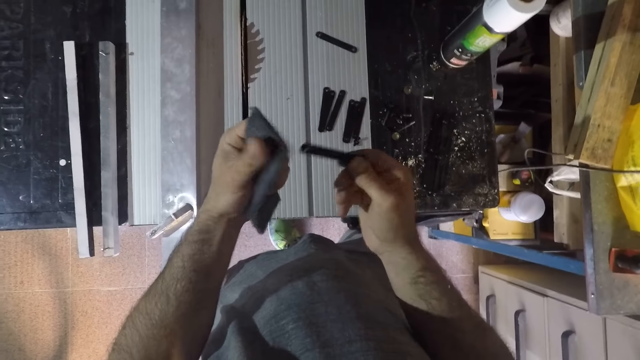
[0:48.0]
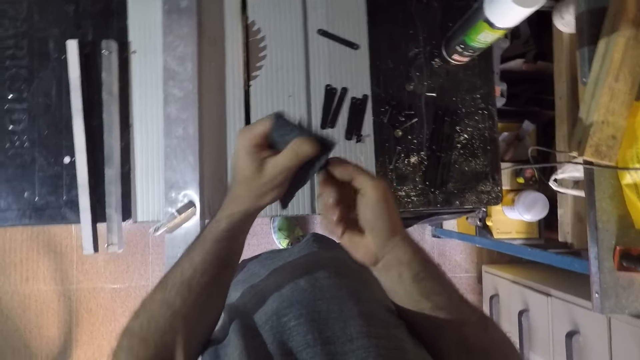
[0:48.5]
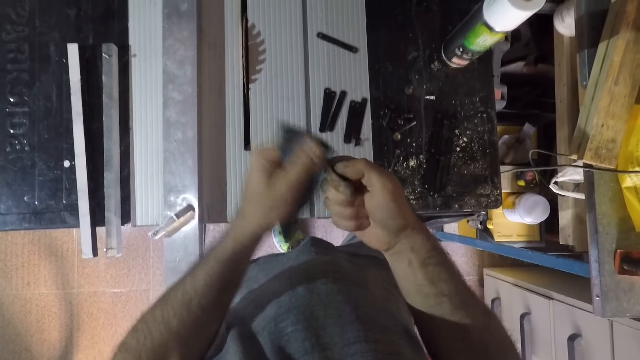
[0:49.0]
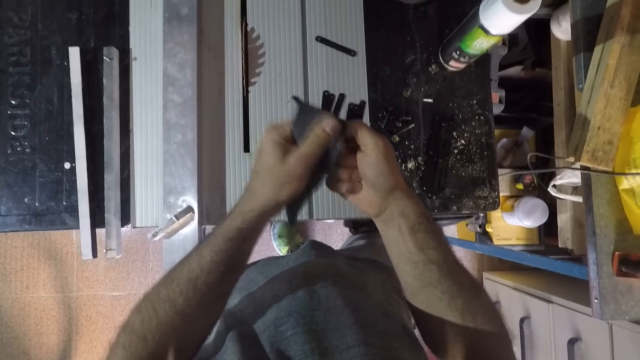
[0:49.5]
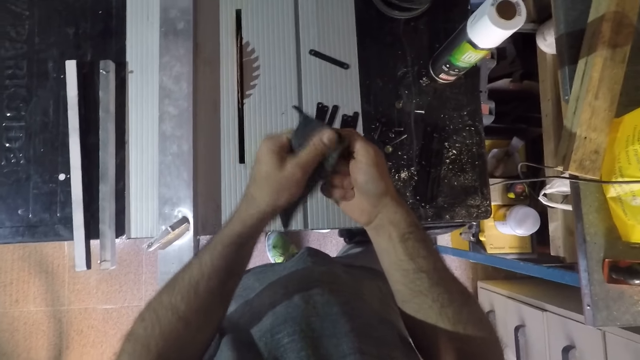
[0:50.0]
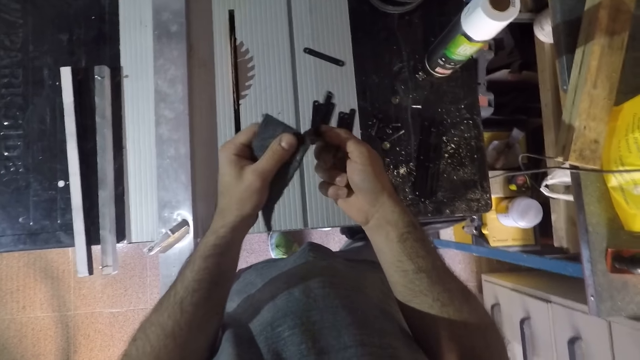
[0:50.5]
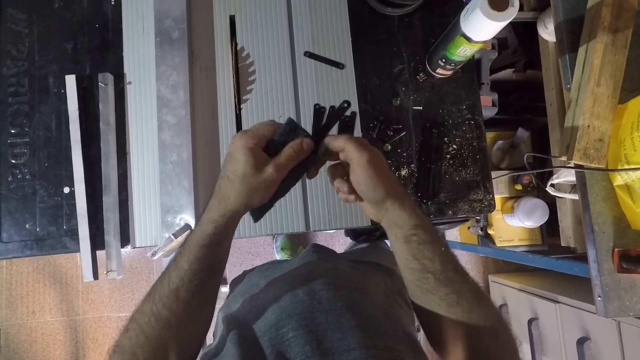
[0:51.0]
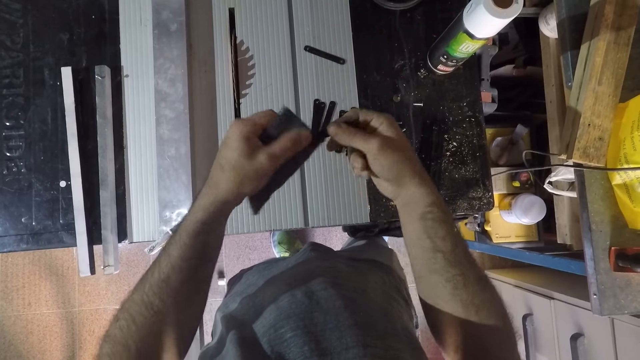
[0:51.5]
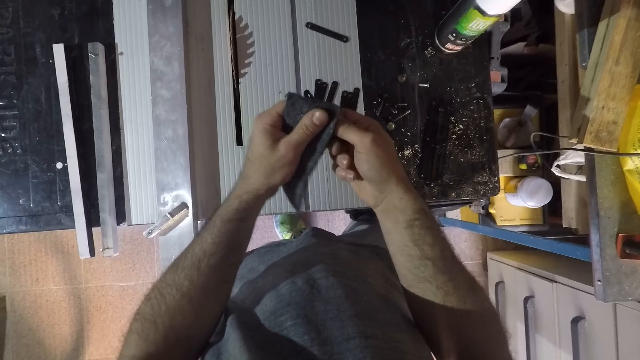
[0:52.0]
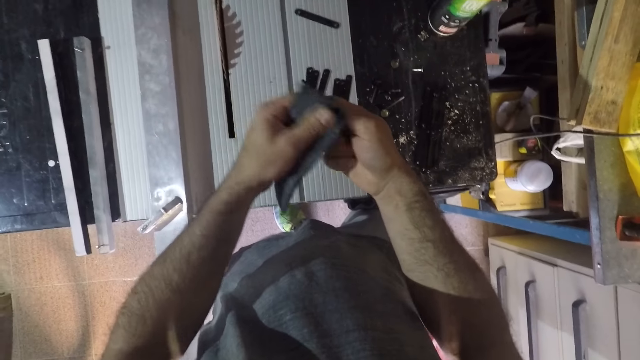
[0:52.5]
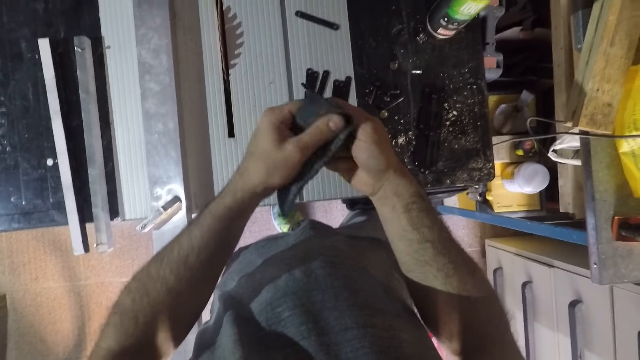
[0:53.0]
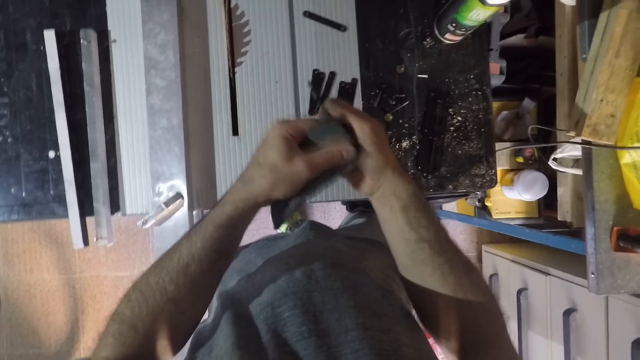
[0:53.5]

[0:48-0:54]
The camera wearer turns an object over again. He continues to wipe the object. He further rotates the object in his hand. He continues to wipe the object.

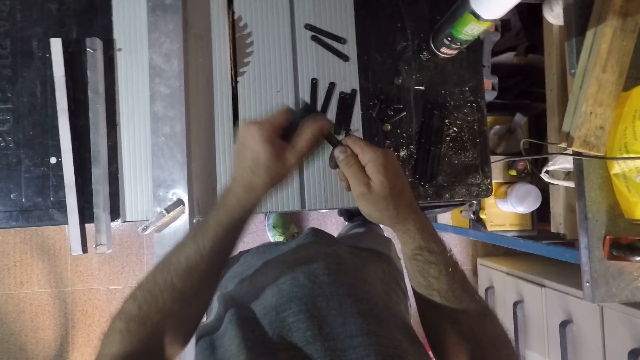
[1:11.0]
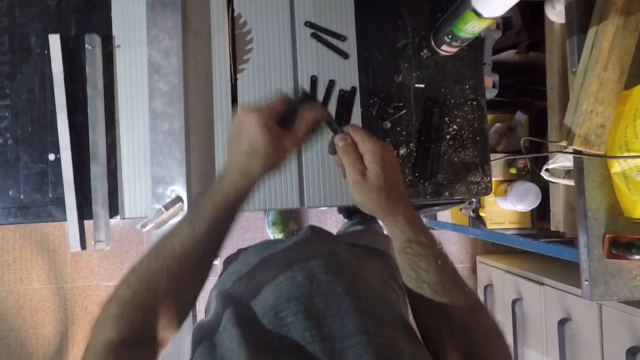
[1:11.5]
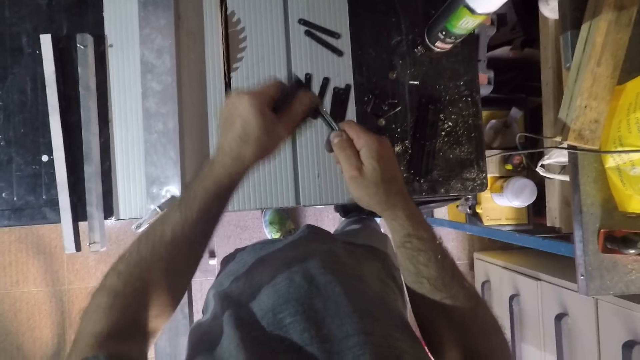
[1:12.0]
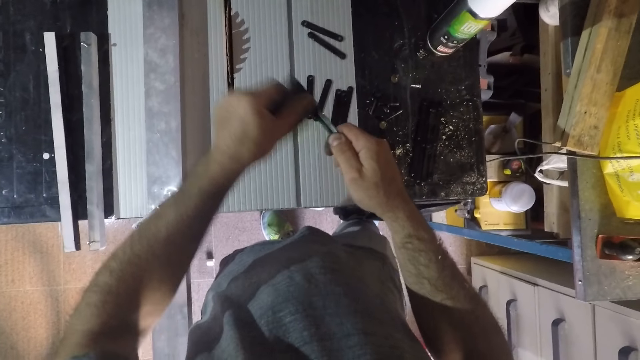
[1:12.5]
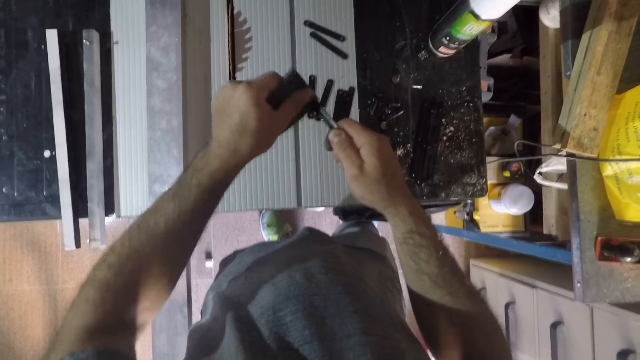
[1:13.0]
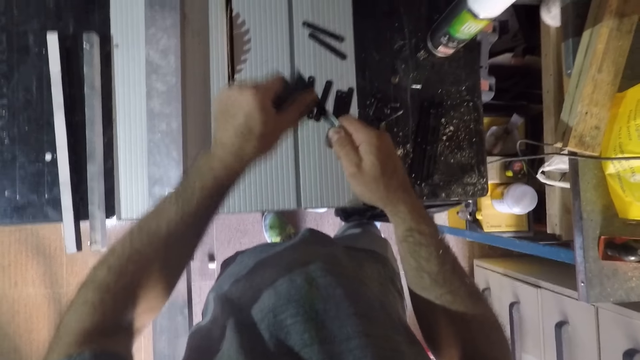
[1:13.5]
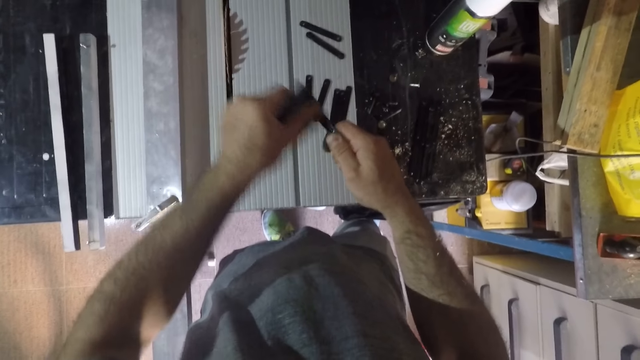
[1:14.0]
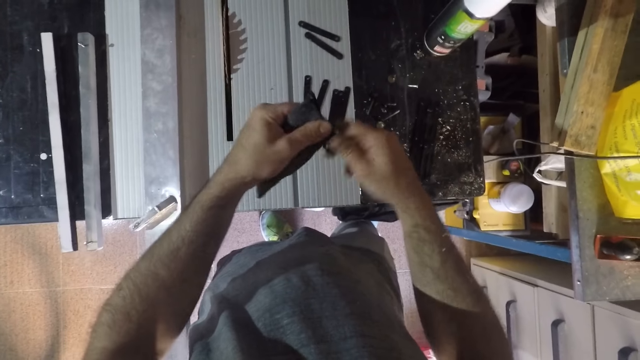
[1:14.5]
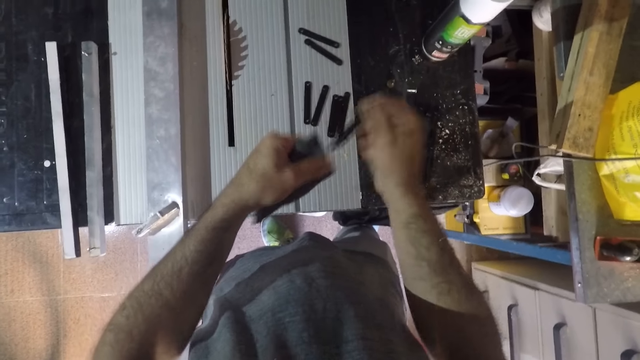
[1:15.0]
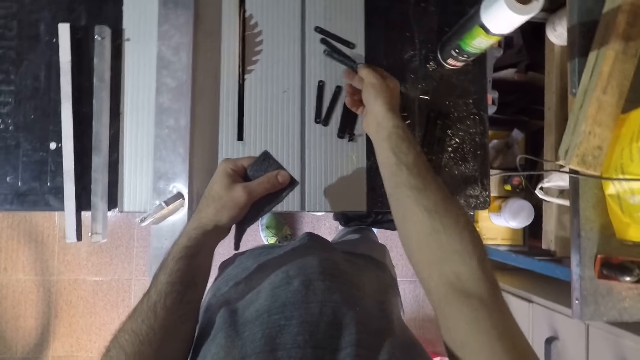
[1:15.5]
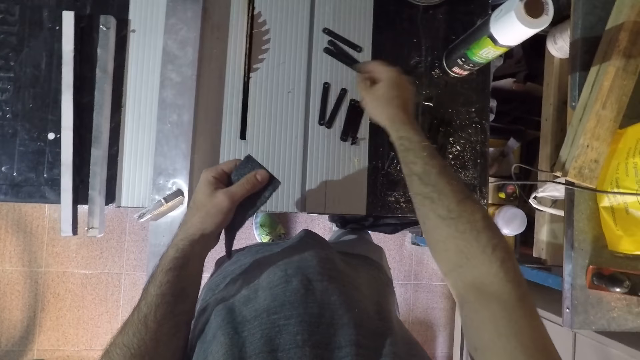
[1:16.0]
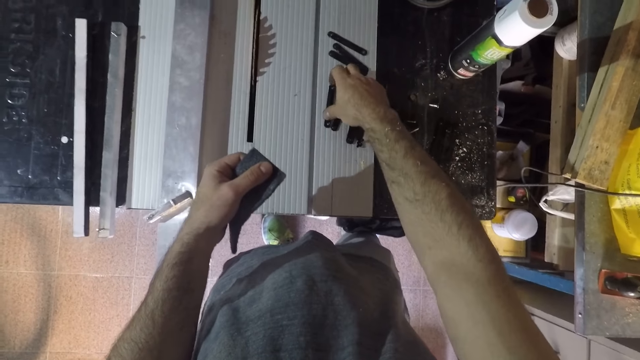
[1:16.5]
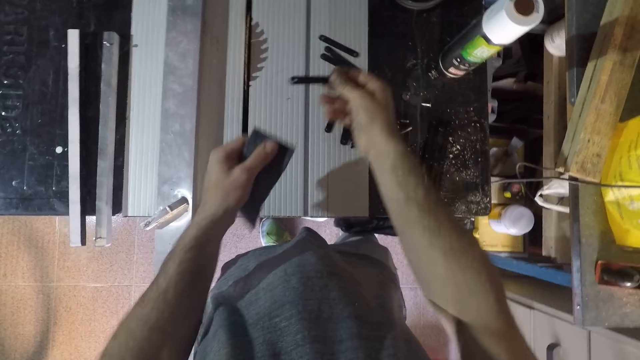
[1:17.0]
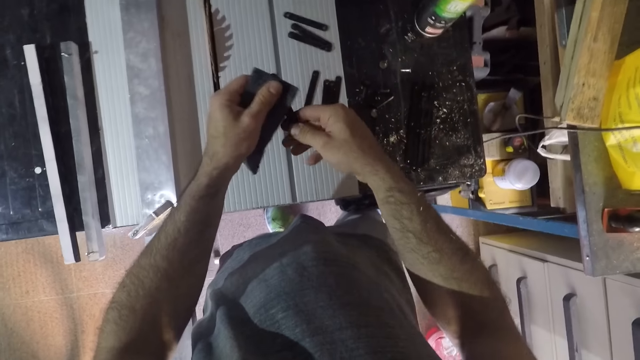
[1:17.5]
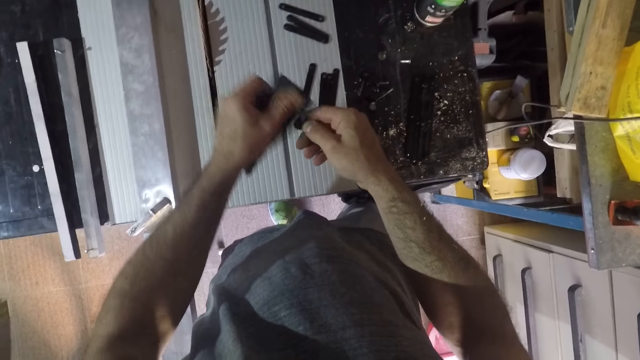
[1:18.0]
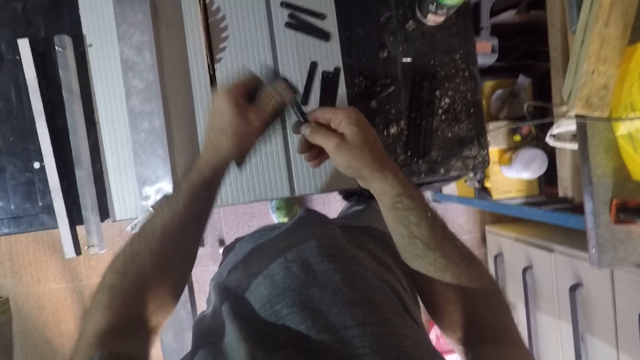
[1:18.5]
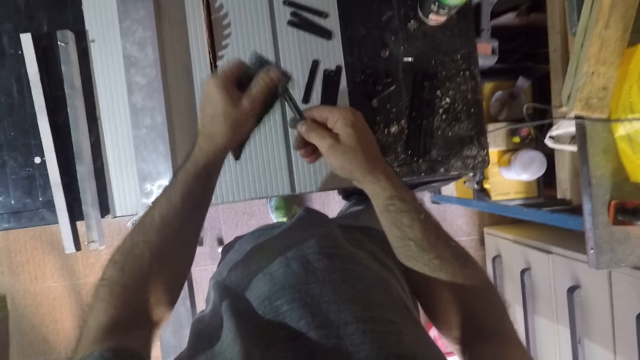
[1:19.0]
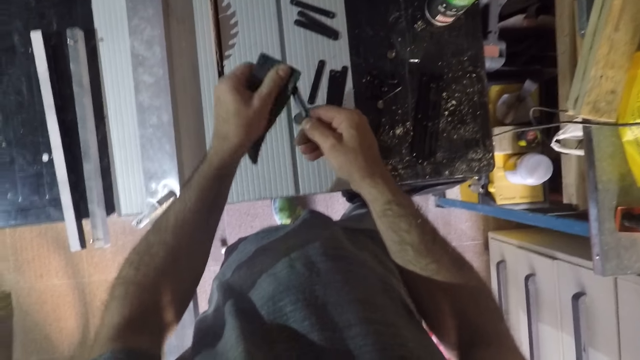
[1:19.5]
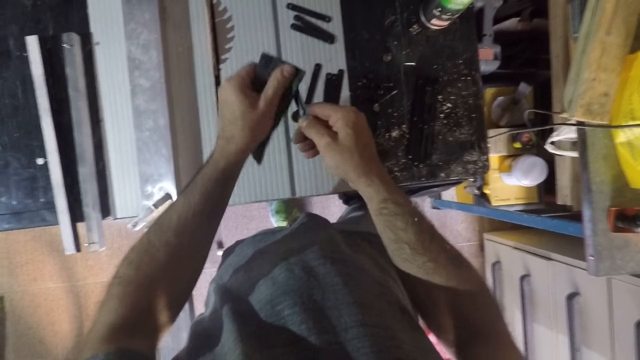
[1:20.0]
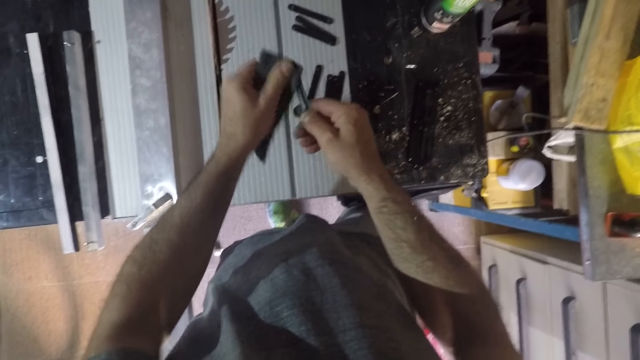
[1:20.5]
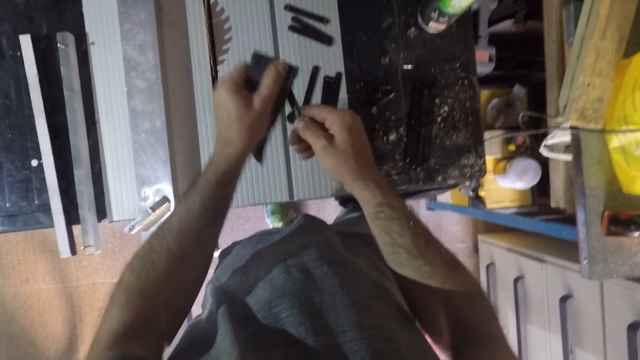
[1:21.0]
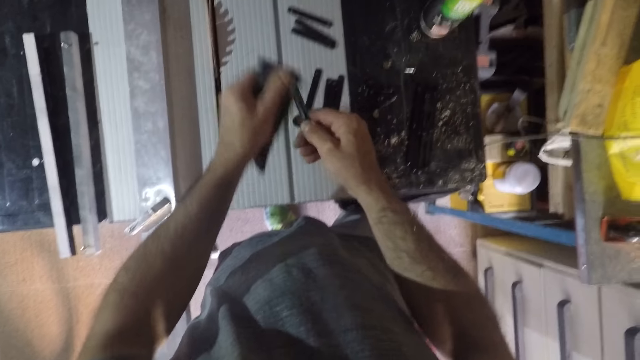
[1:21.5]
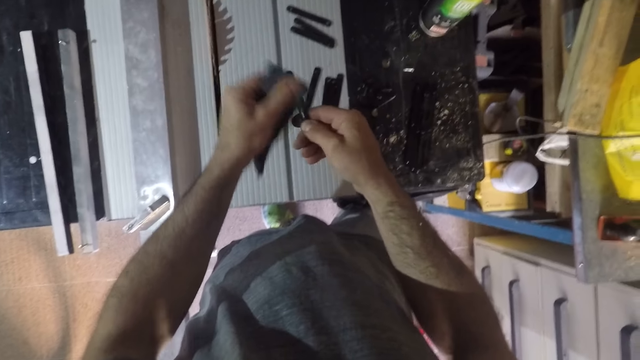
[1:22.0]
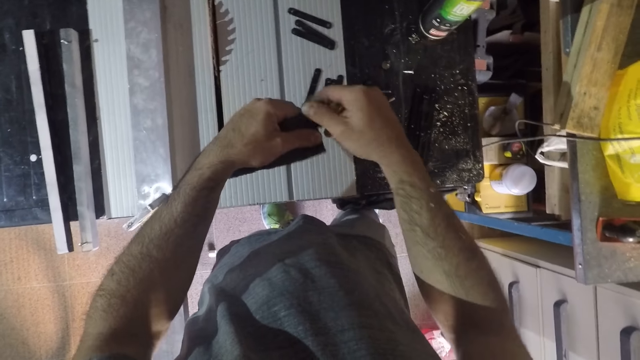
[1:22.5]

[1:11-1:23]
The camera wearer rubs the sponge downwards on an object. They drop the small iron on the work table. They pick up another small iron from the table. They clean the small iron with the foam.

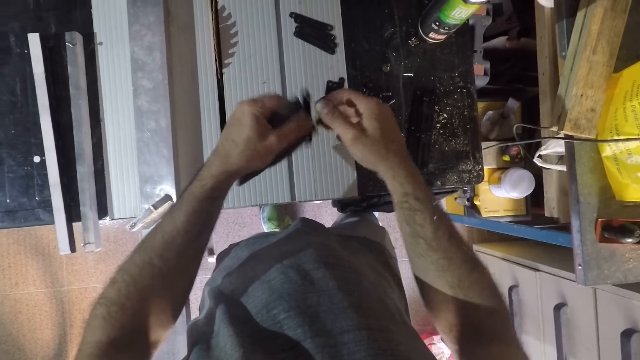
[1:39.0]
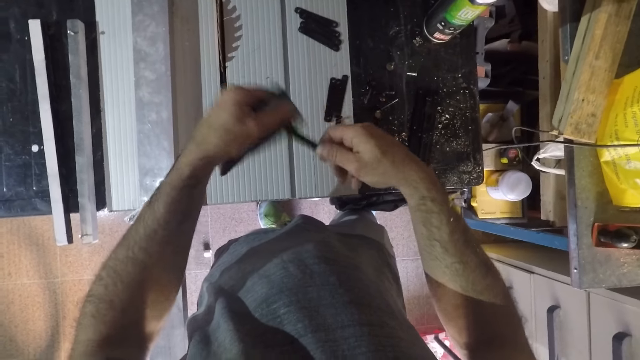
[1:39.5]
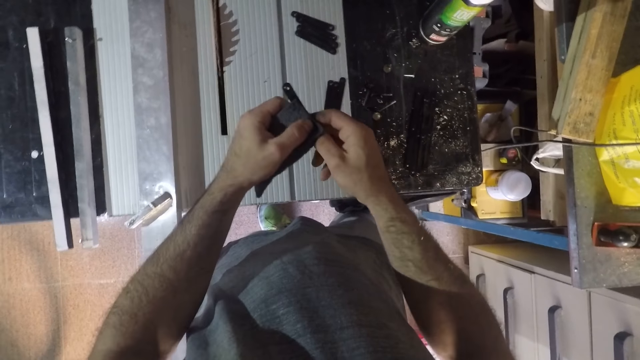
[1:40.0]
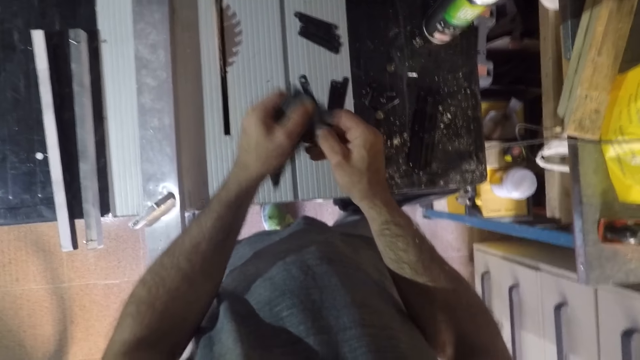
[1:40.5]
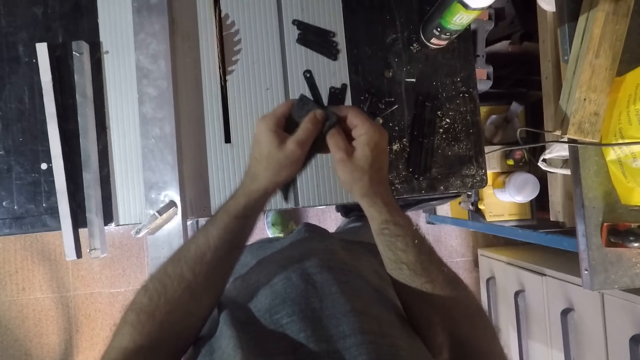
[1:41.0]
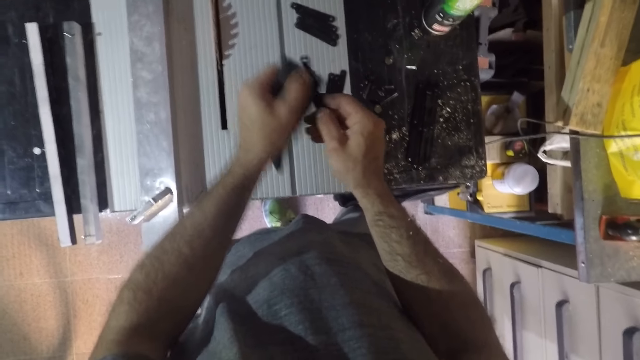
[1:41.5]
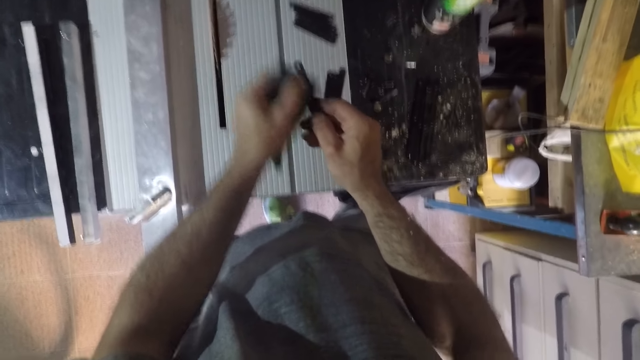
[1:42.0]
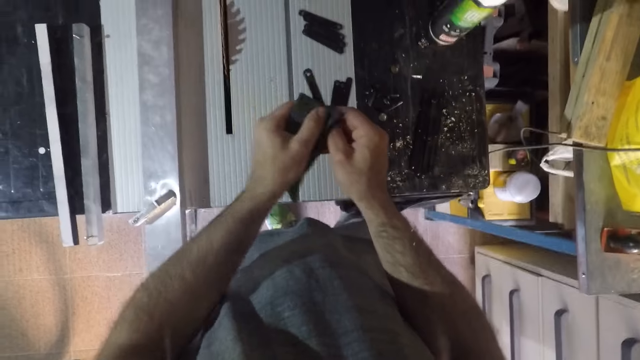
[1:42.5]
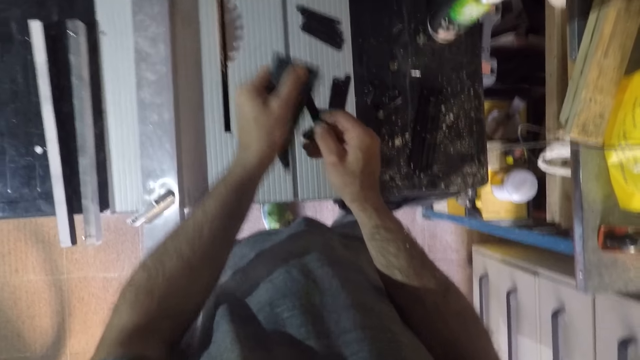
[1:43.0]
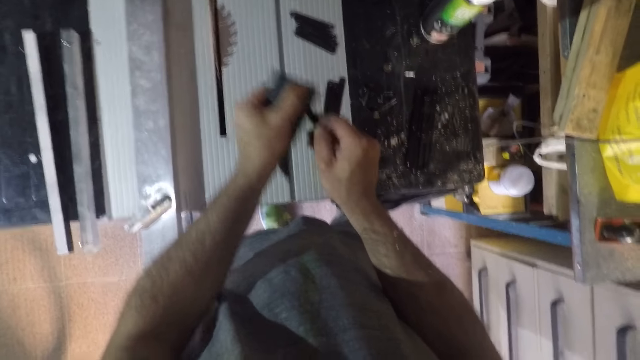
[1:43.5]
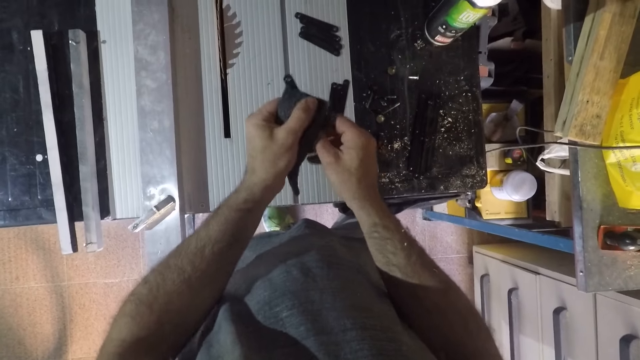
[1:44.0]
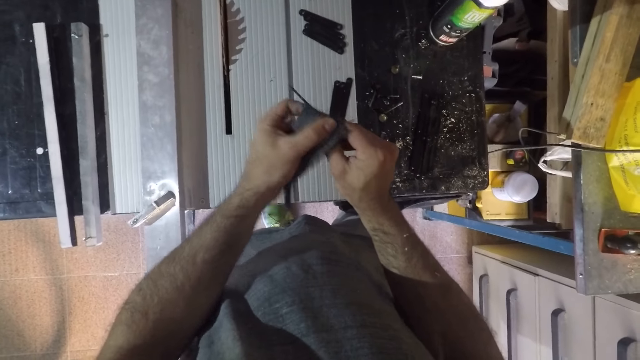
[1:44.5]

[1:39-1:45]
The camera wearer rotates an object in his hand. He continues to wipe the object. He turns the object over in his hands.
